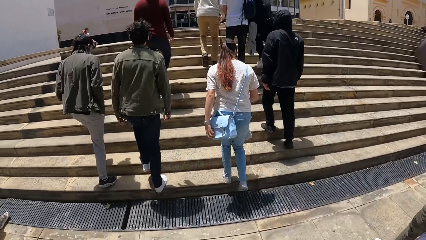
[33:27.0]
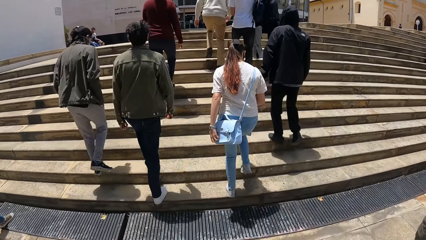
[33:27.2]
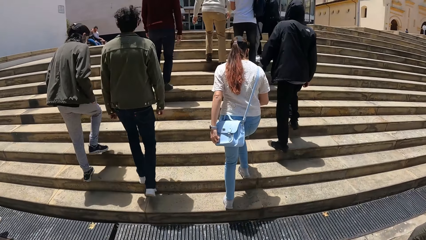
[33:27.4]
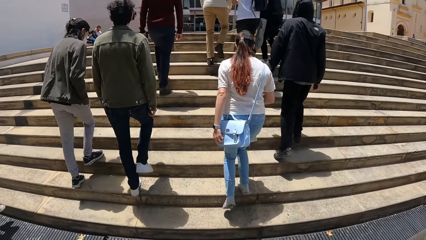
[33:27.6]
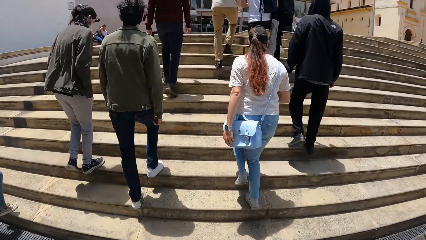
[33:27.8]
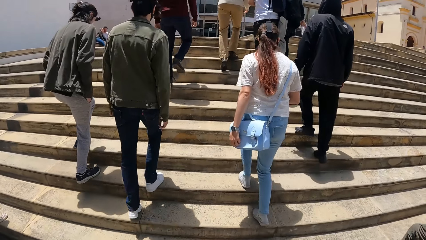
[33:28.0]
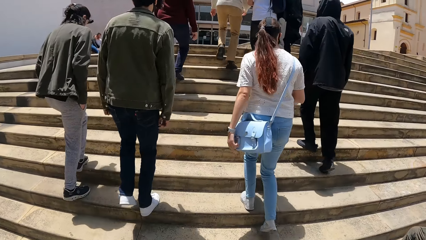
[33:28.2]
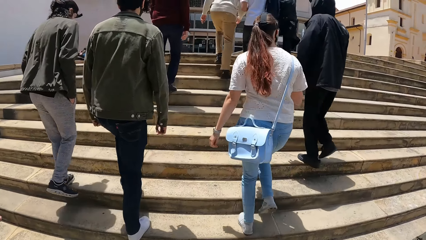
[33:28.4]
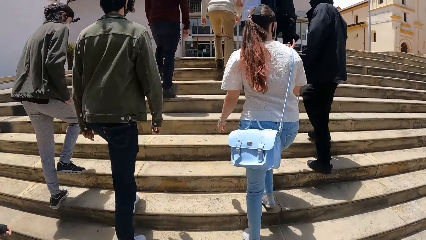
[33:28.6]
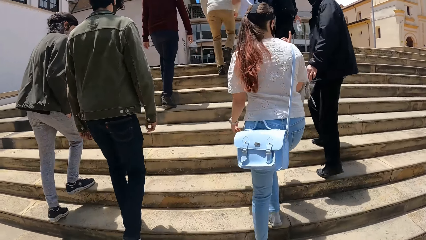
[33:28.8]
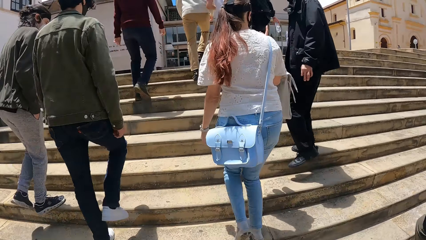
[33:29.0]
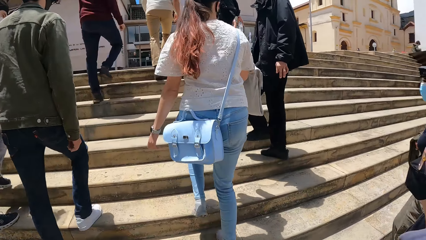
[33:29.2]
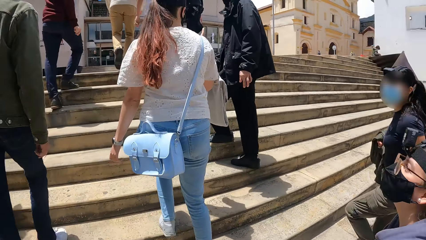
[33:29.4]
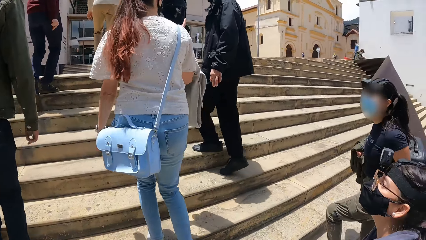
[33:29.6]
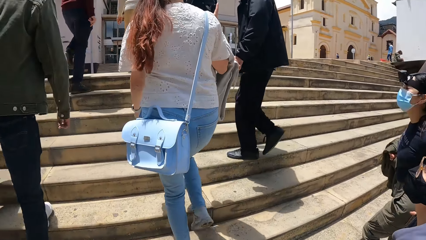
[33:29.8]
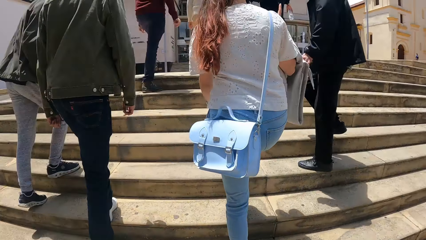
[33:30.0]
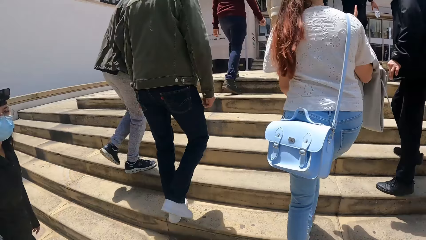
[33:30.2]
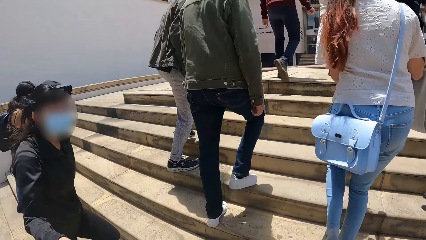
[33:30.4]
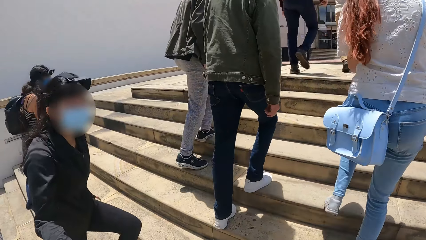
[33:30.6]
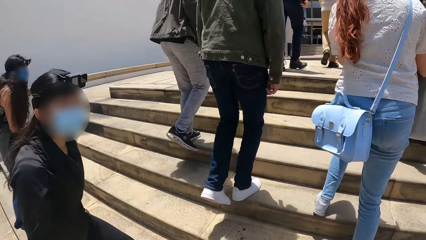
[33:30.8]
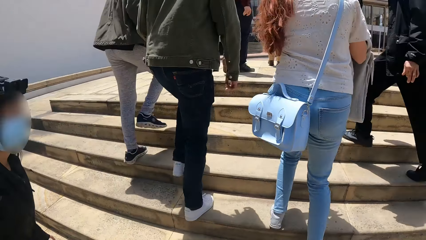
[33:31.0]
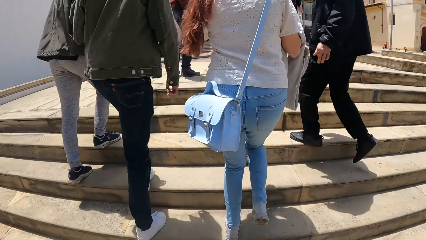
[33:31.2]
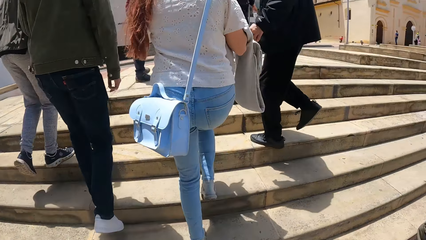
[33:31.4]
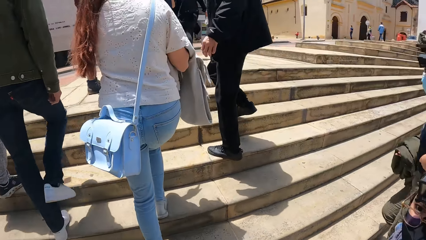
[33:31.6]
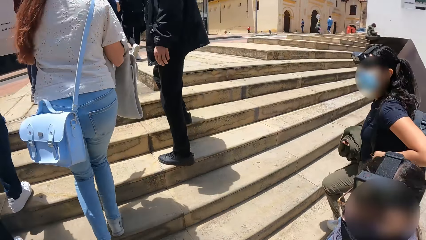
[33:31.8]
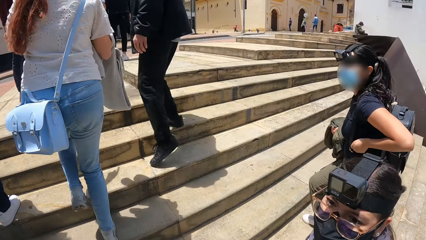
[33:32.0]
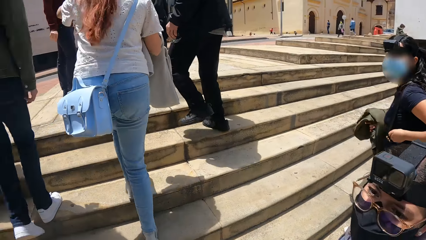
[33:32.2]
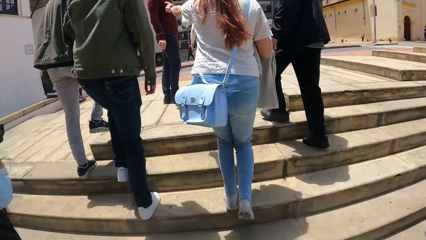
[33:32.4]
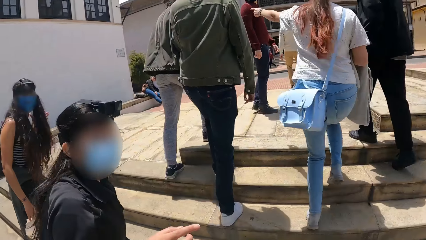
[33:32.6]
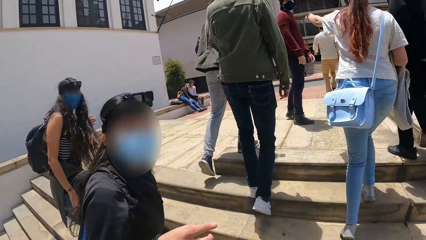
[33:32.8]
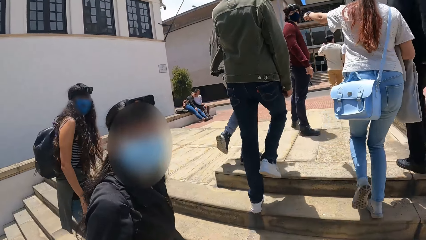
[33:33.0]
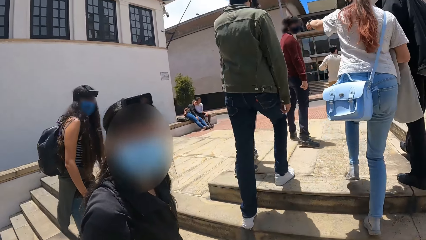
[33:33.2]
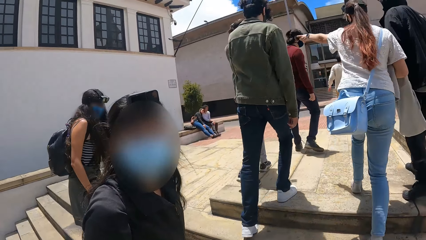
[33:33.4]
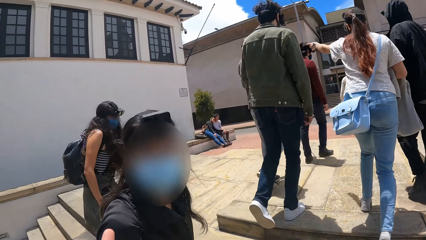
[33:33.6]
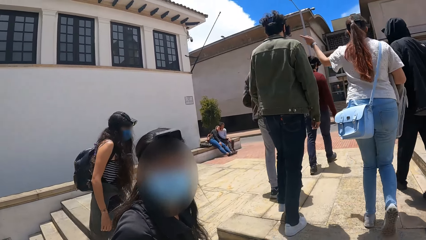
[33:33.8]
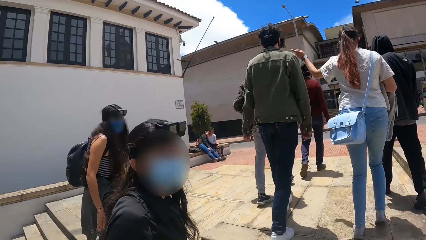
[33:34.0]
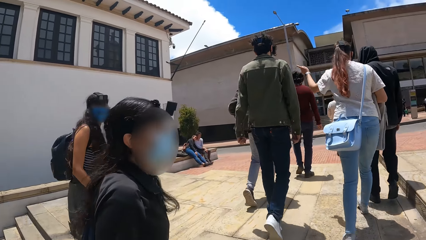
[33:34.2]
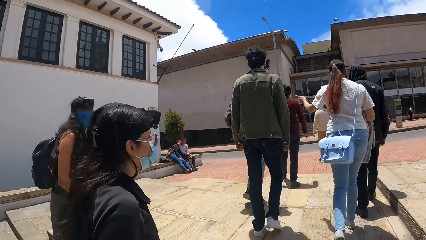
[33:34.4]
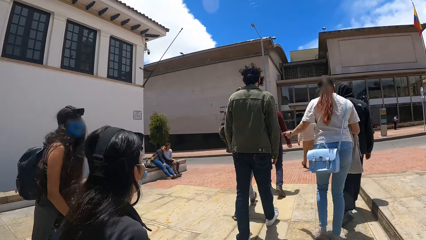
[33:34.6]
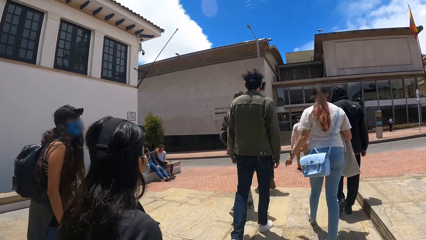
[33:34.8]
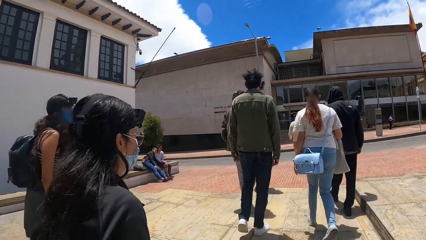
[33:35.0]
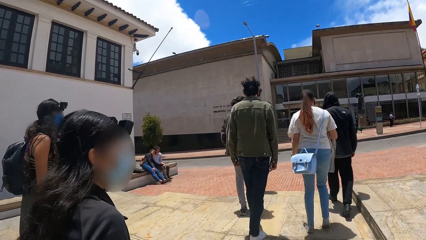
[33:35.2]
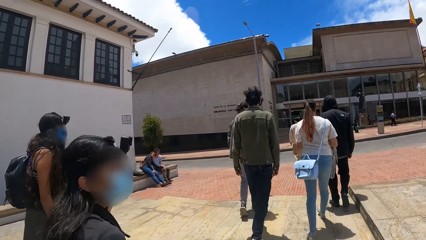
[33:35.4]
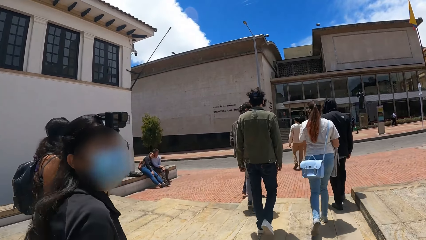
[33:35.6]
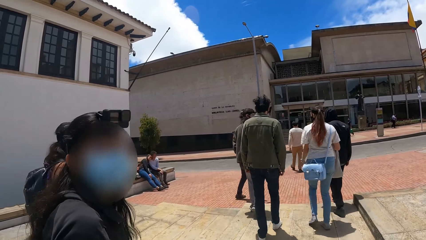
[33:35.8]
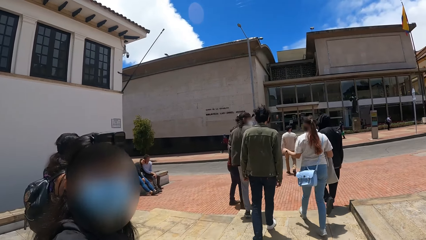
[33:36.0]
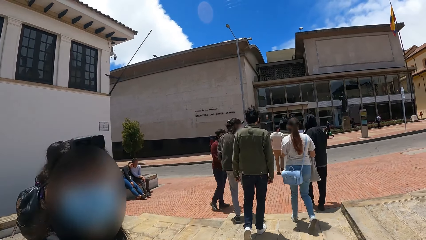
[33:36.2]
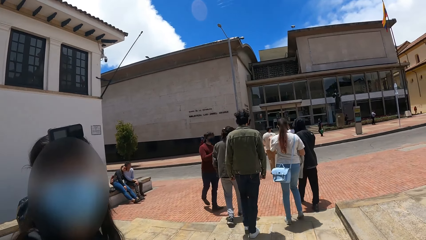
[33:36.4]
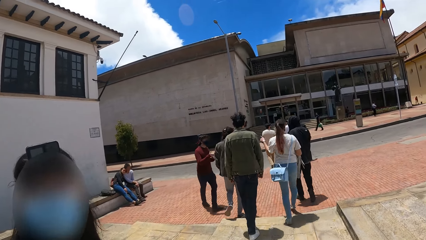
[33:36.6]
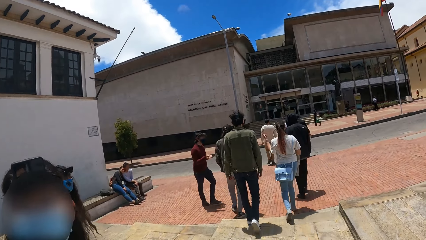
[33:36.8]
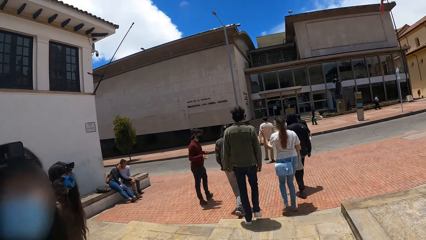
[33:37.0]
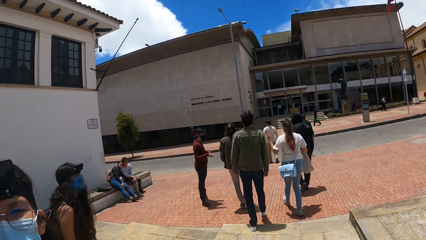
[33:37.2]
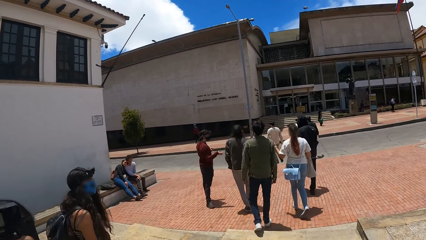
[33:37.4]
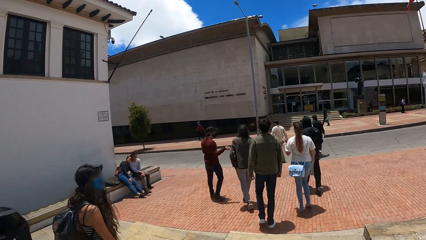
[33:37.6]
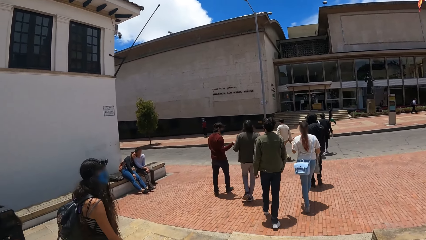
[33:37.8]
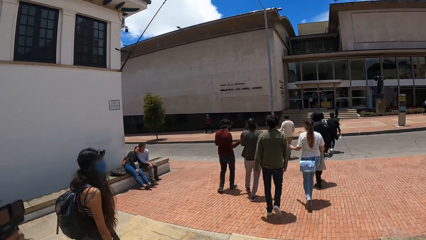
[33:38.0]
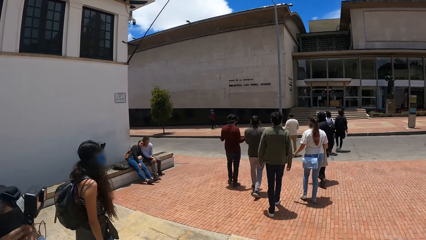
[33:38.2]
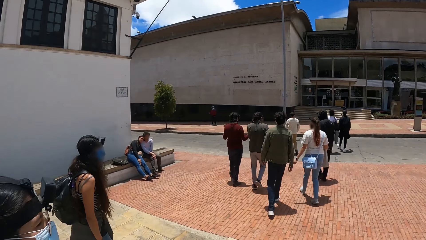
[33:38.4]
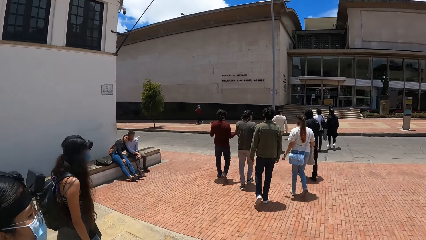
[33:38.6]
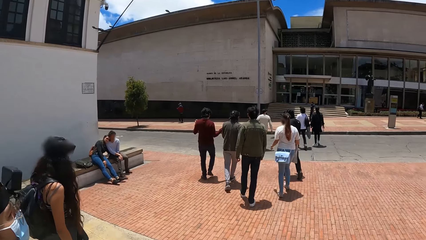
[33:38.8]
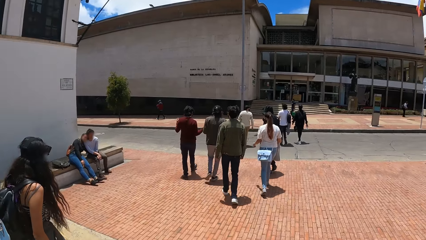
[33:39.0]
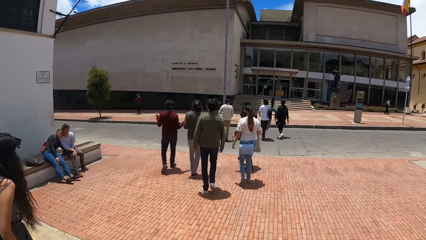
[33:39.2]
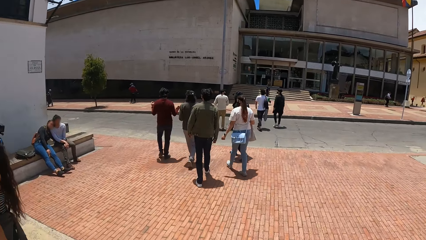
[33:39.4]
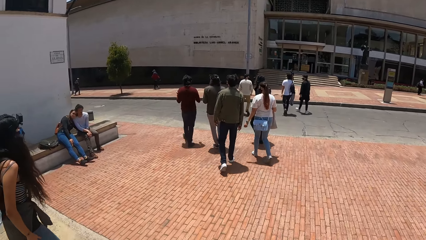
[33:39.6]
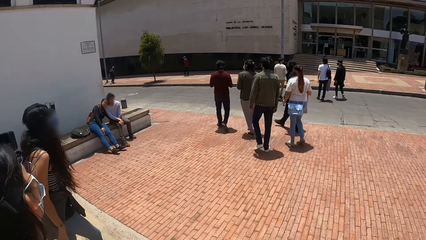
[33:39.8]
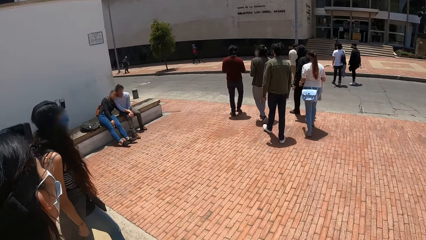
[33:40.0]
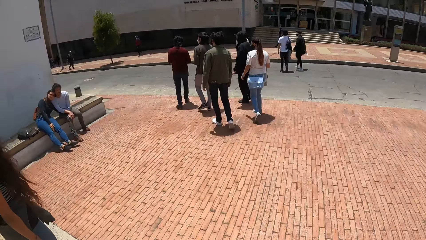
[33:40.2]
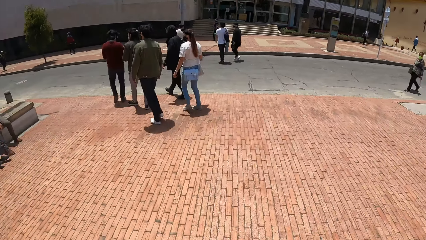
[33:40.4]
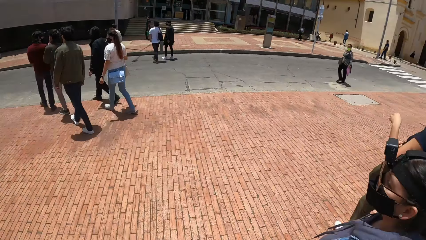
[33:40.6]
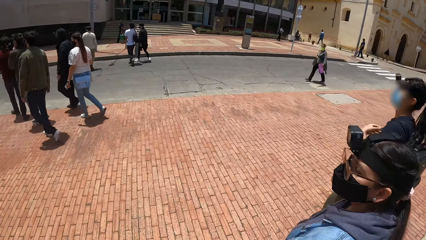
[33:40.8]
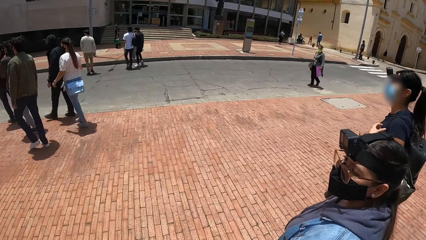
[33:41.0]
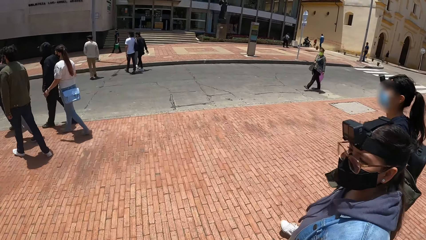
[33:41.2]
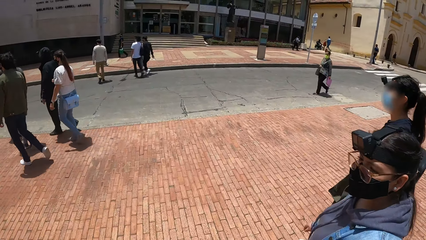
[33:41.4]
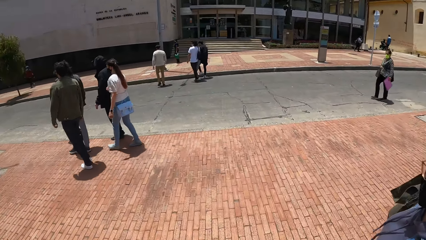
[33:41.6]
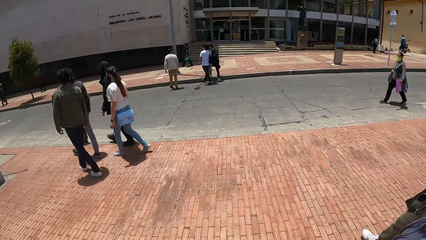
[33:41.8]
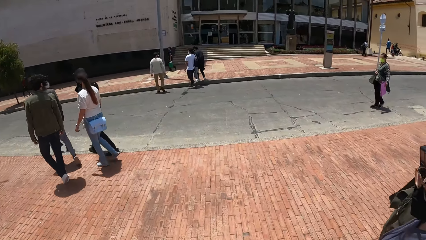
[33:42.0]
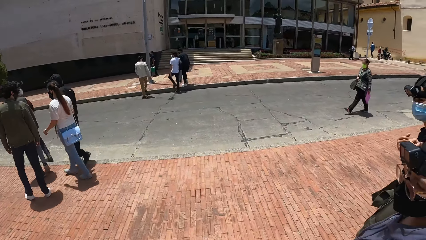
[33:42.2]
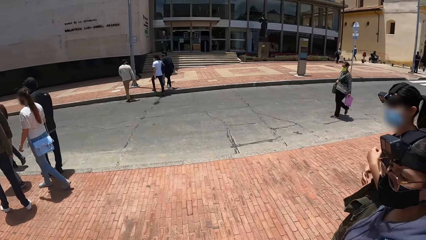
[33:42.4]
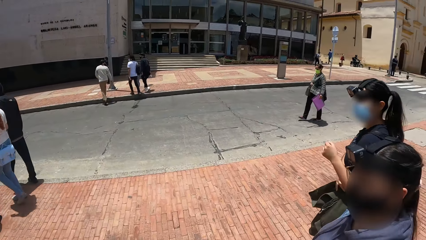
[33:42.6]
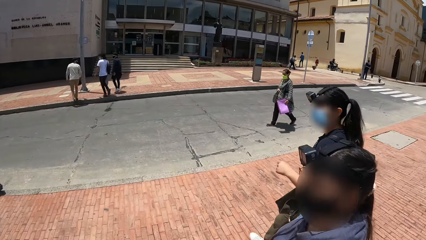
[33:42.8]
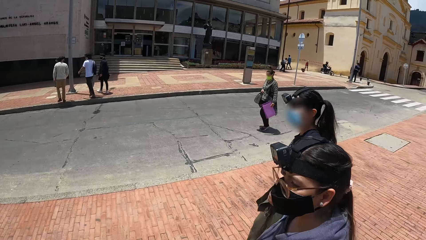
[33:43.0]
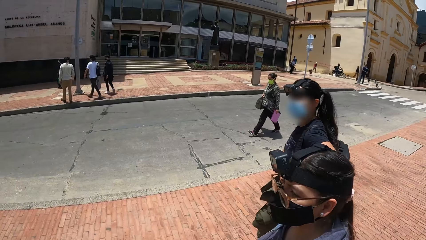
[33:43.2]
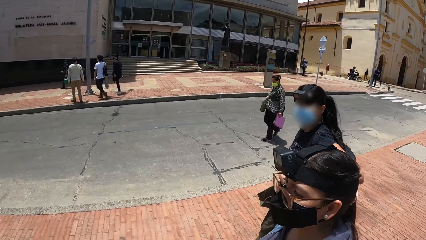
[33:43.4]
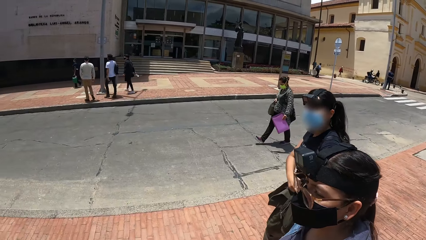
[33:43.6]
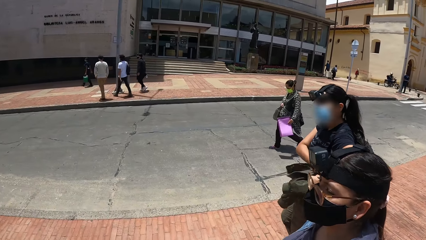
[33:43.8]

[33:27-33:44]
The camera wearer walks up the stairs. They look at a woman. They interact with the woman. They walk beside the woman. They interact with people.
